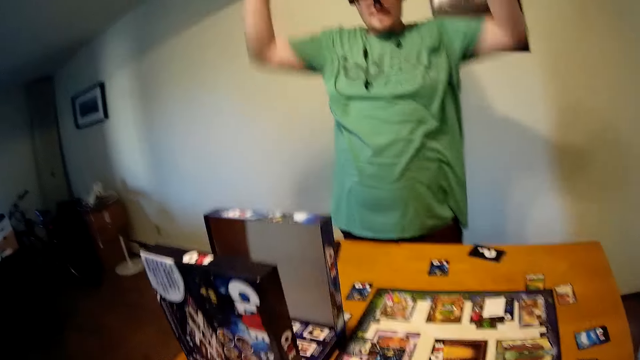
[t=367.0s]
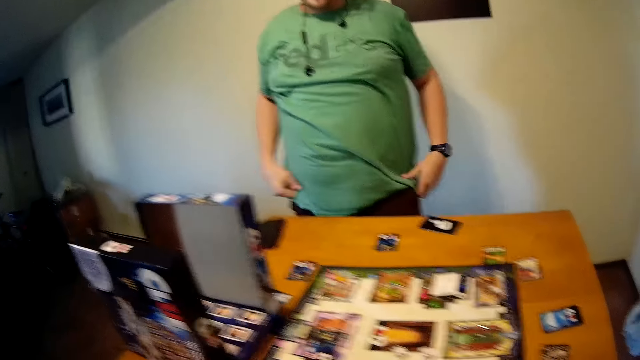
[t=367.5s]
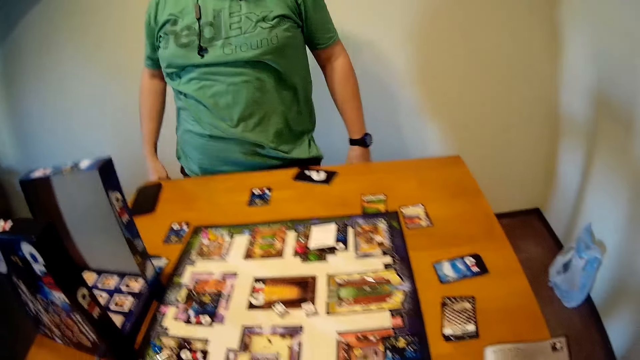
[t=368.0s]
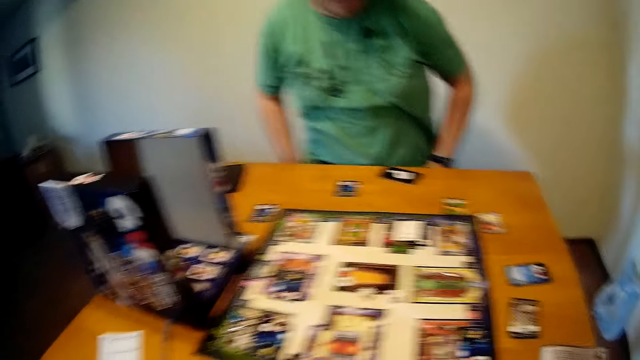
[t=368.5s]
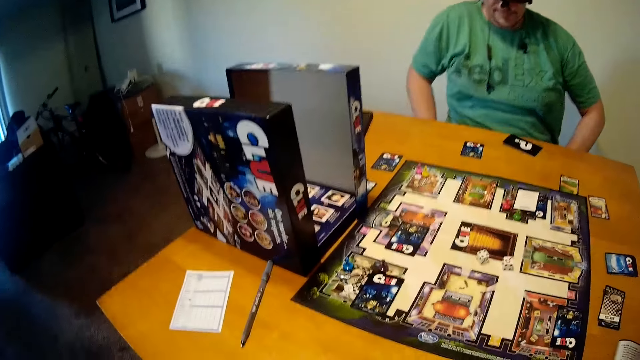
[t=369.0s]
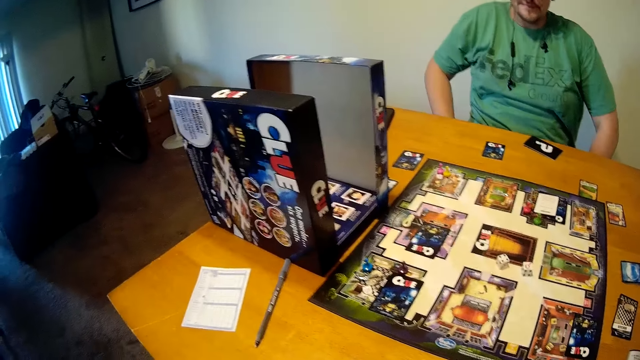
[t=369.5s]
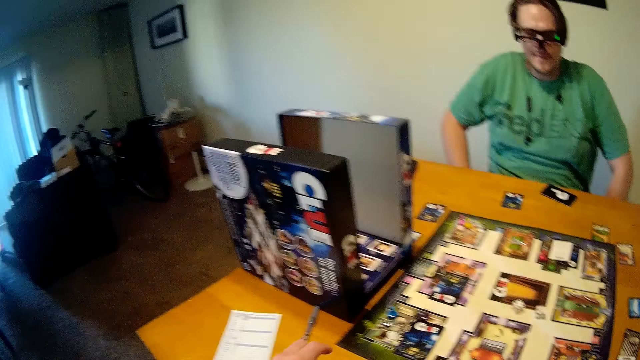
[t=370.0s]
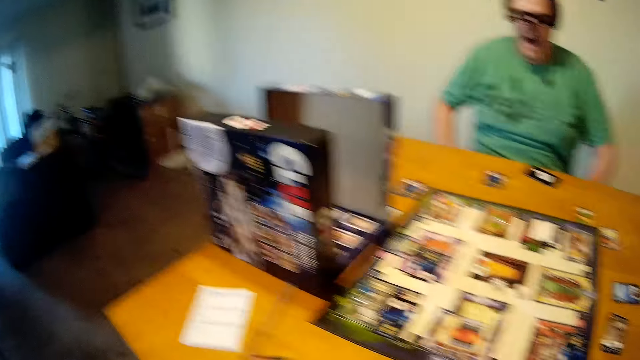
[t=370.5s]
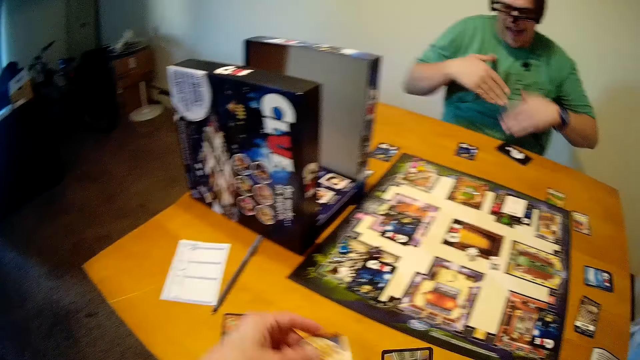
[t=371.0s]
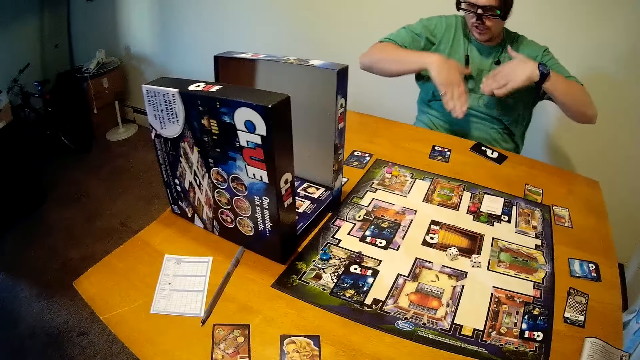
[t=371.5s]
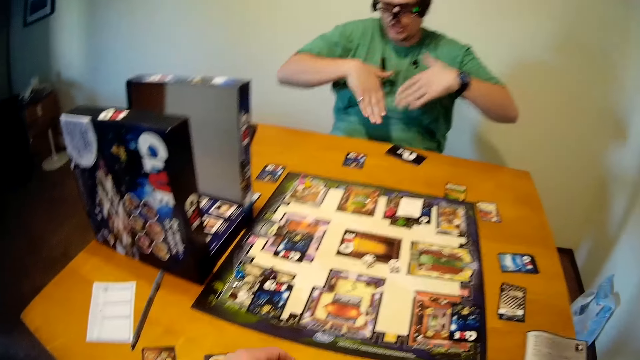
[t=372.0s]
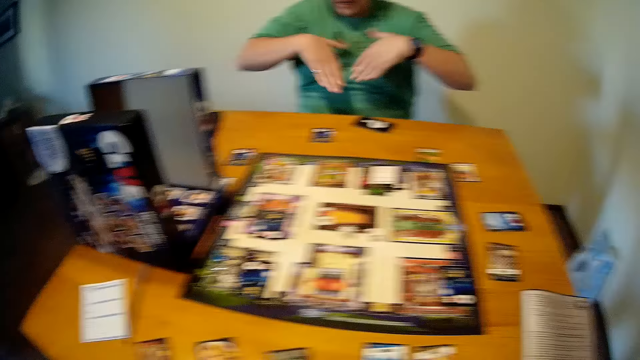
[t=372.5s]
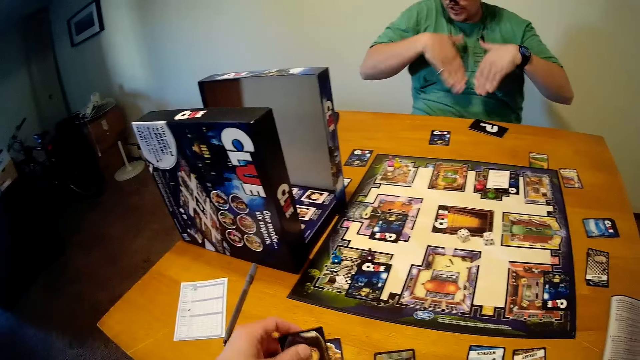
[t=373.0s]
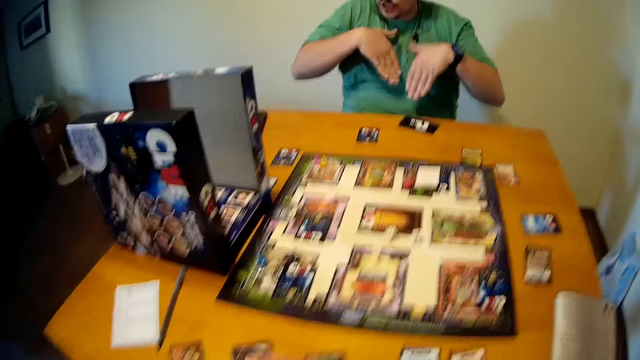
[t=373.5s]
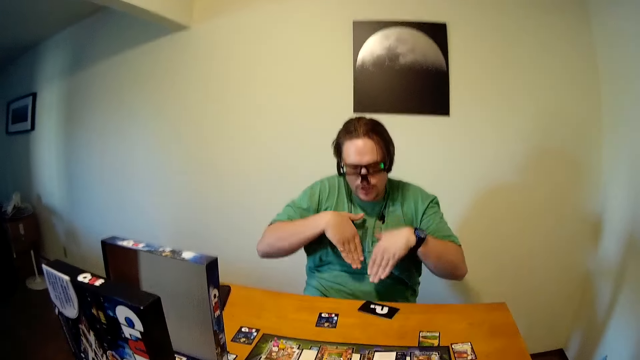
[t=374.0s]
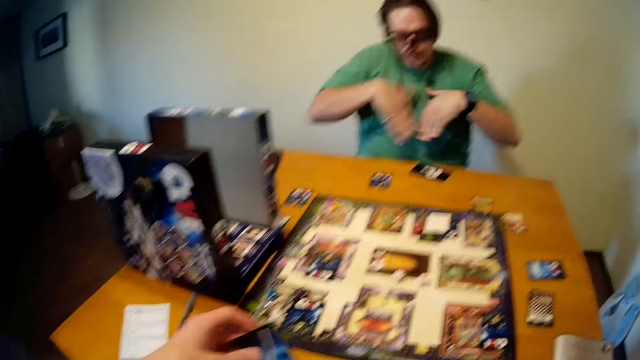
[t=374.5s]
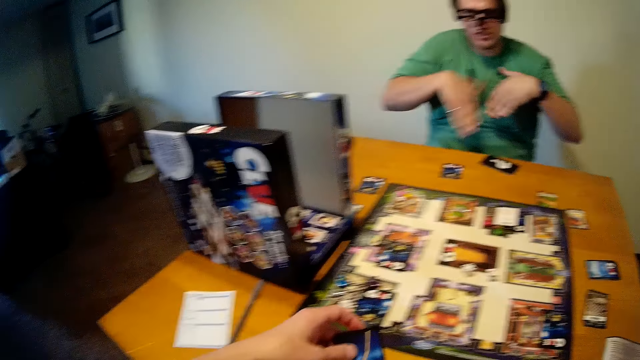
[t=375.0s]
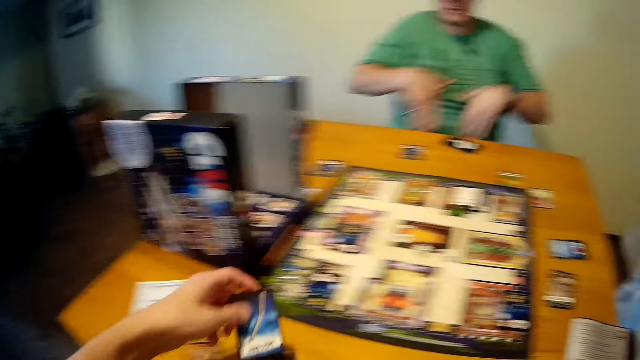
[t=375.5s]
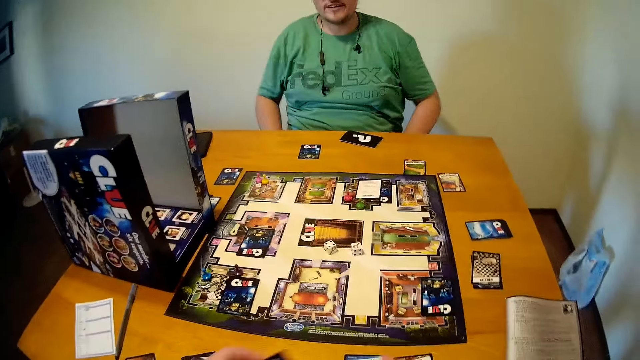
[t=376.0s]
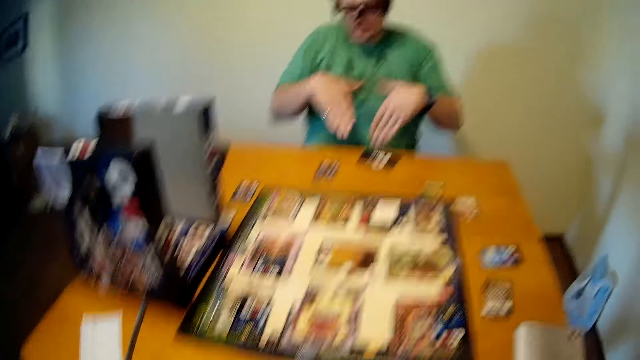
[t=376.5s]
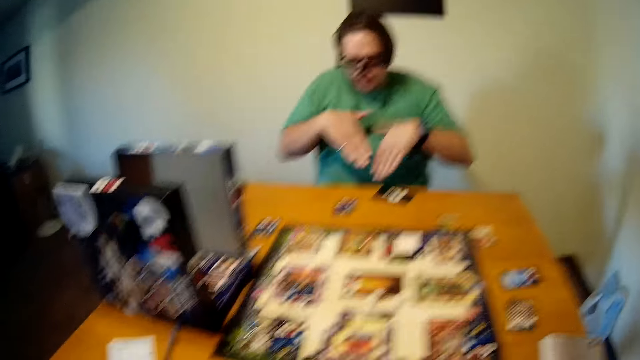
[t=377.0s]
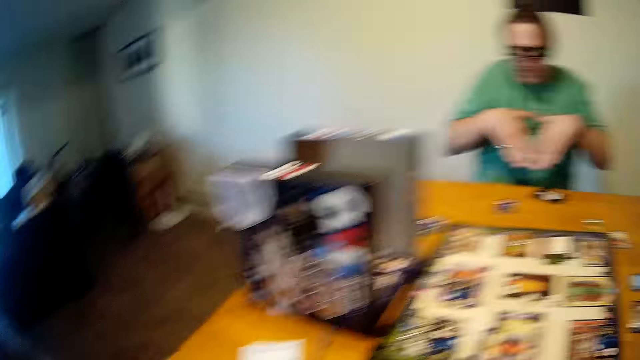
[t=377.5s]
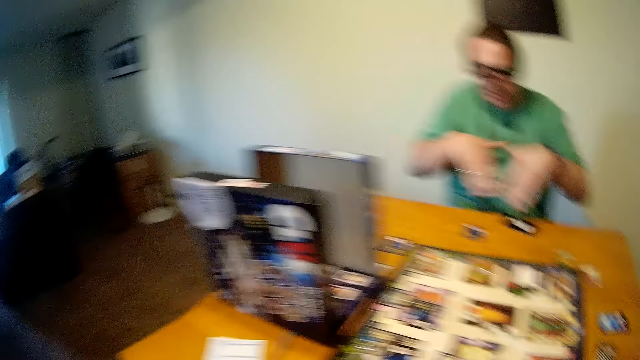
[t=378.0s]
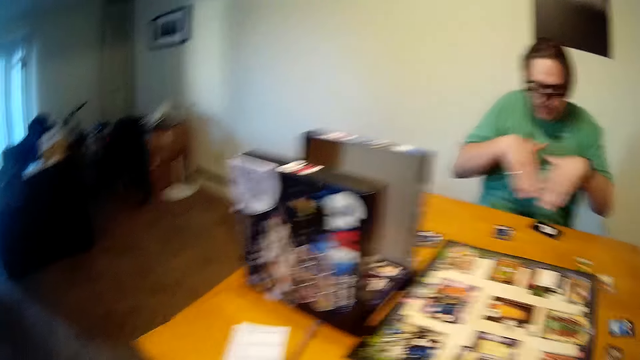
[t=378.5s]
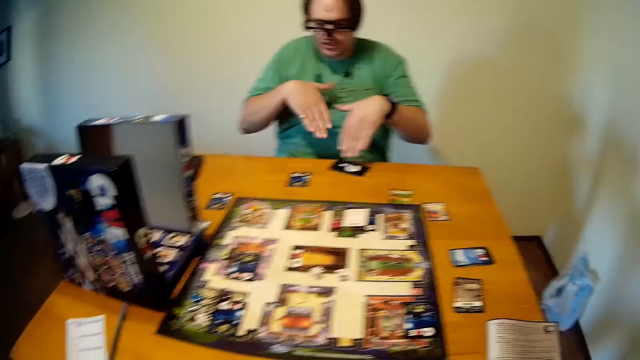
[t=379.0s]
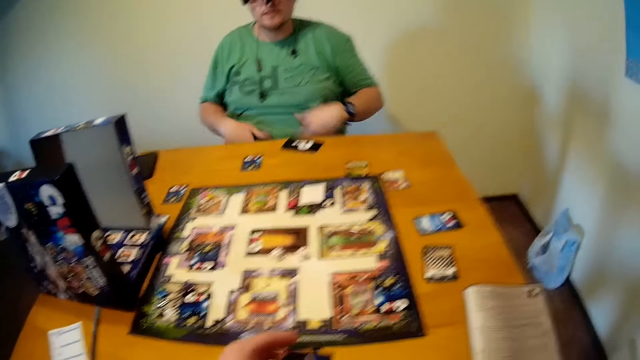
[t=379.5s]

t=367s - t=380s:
A person sits on a chair. The camera wearer sits down on the chair. The person laughs and moves both hands. The camera wearer arranges cards on the table and moves hands on the table. The person moves both hands.

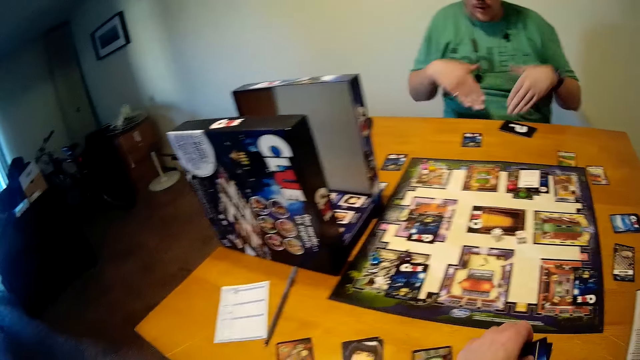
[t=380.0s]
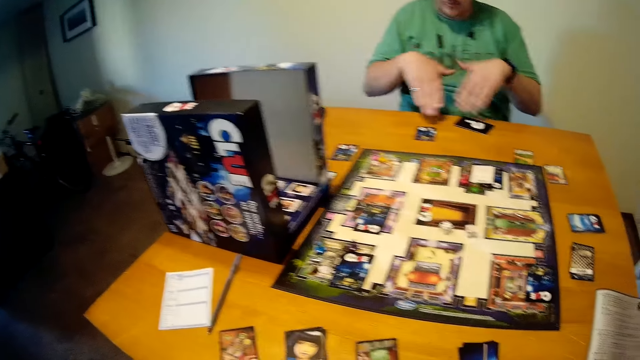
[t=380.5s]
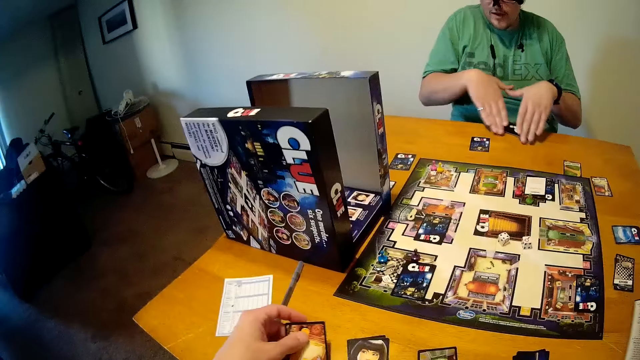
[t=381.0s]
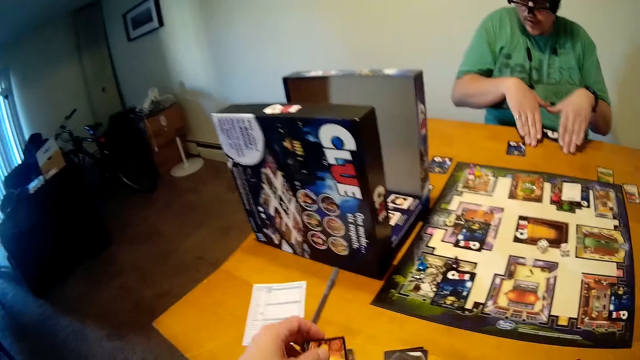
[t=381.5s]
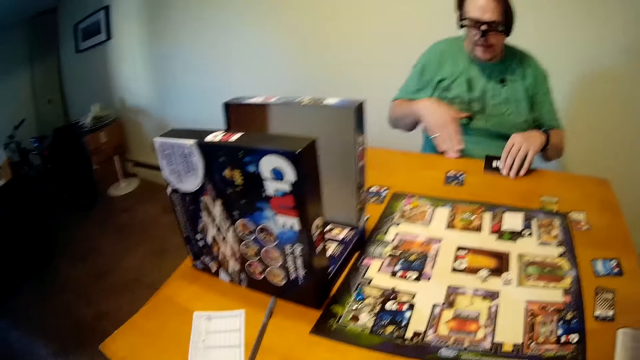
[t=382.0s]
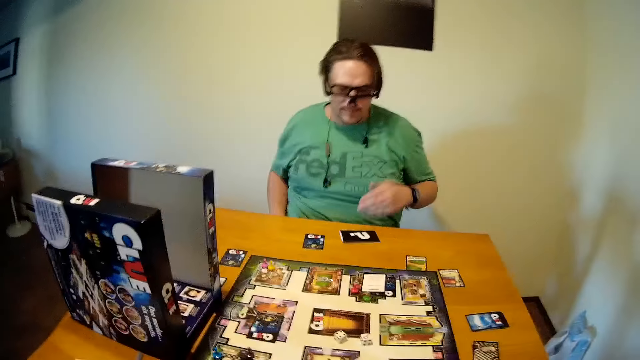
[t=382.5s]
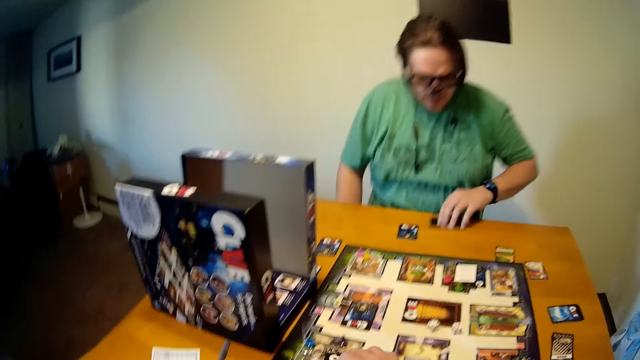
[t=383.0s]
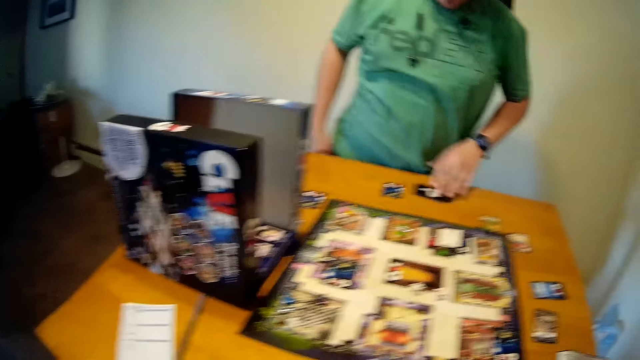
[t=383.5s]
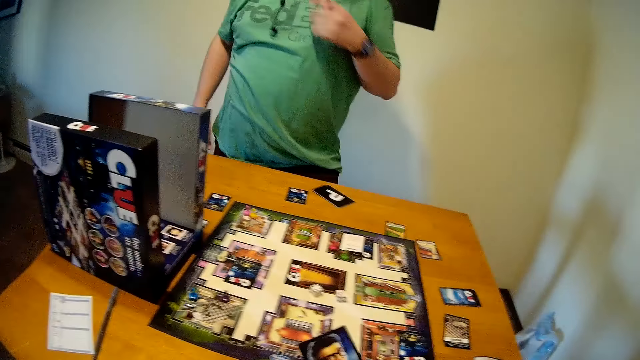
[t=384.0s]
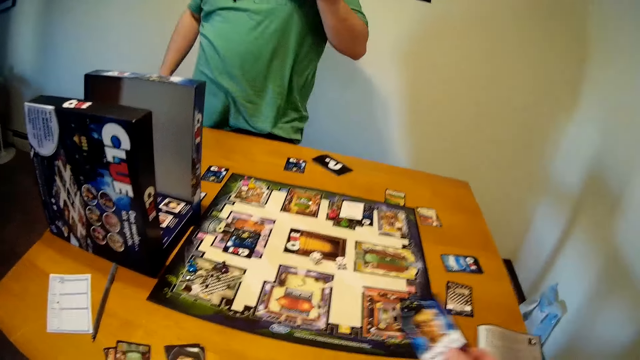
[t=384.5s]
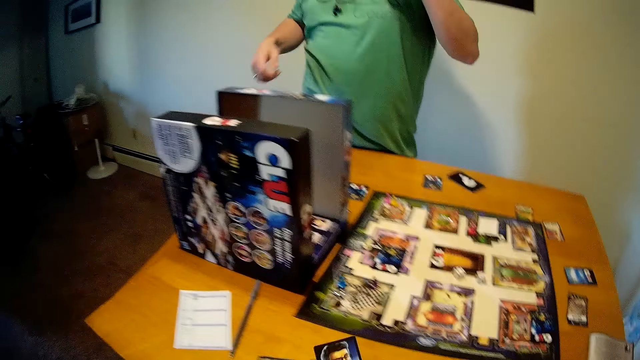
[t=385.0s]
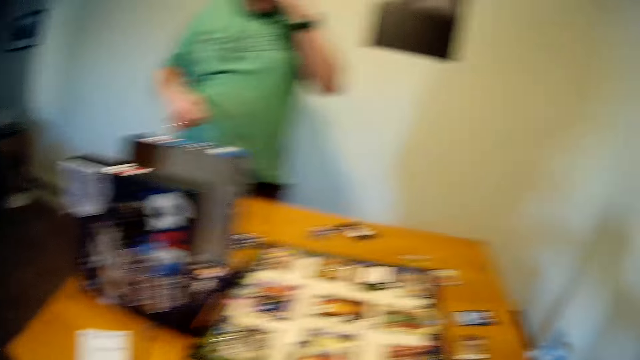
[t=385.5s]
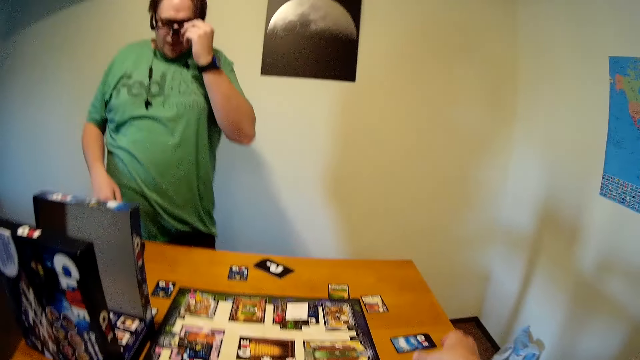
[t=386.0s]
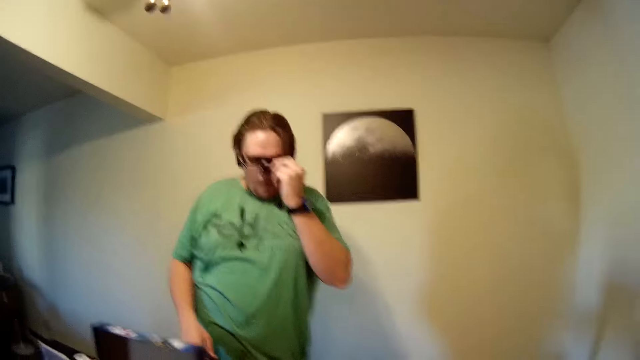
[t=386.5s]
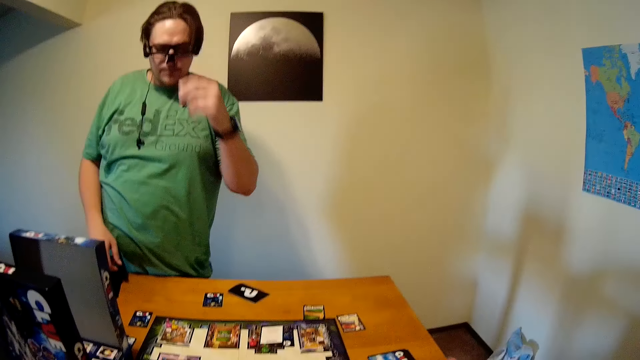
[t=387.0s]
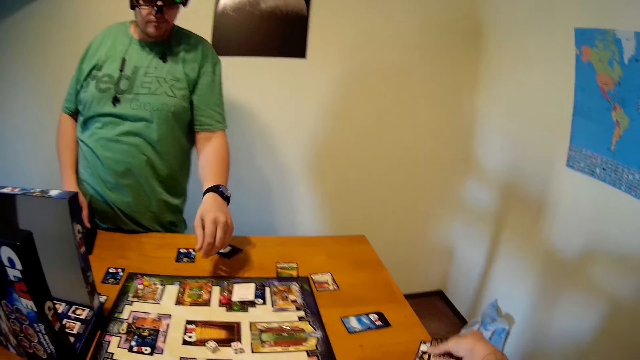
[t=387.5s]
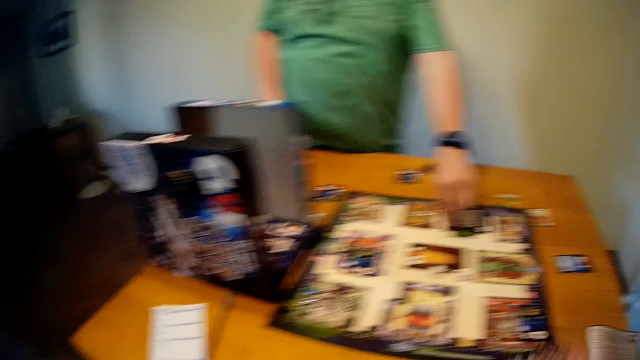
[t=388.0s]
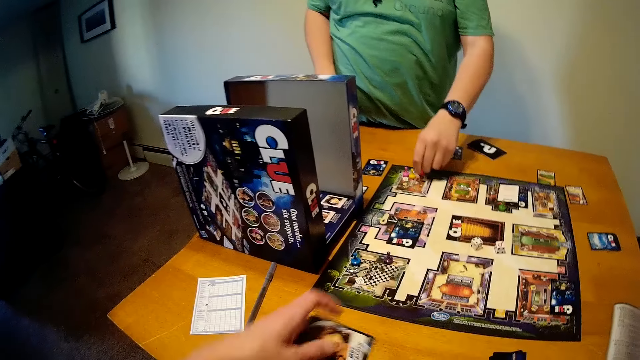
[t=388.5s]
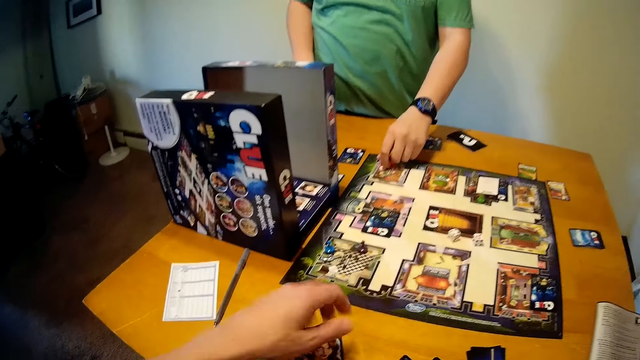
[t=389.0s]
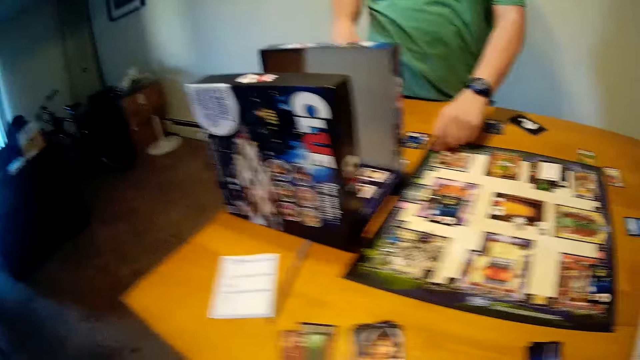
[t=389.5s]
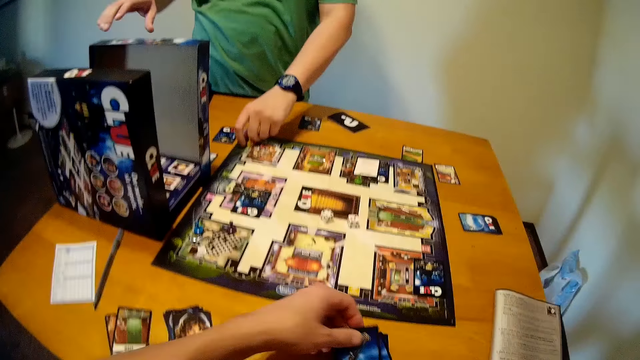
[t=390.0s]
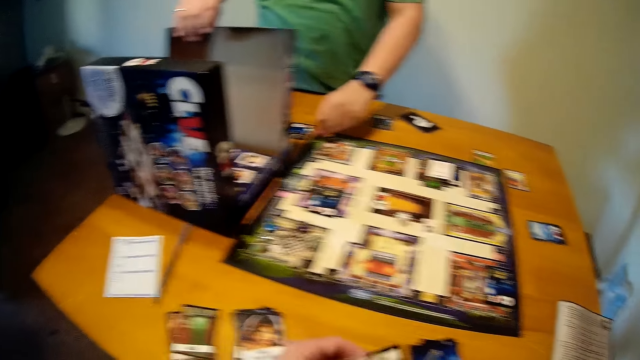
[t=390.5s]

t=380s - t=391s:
The camera wearer arranges cards on the table. A person stands up. The camera wearer plays the cards on the table and adjusts sunglasses with the left hand. The person holds his goggles. The camera wearer plays the cards on the table and arranges the cards on the table.
